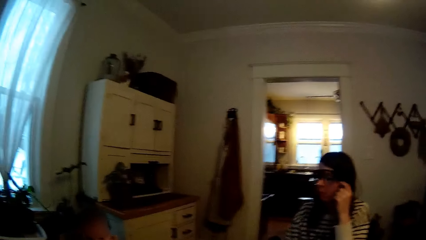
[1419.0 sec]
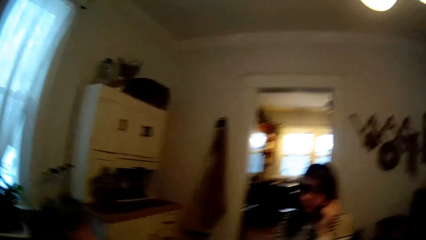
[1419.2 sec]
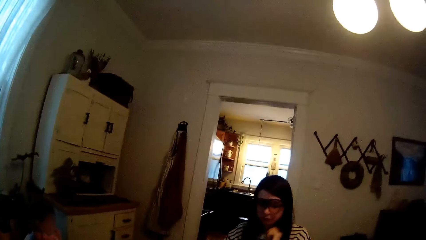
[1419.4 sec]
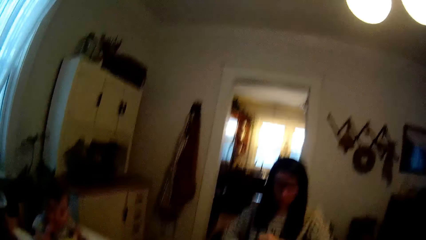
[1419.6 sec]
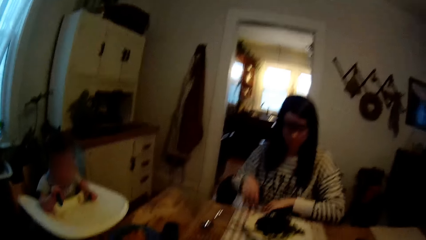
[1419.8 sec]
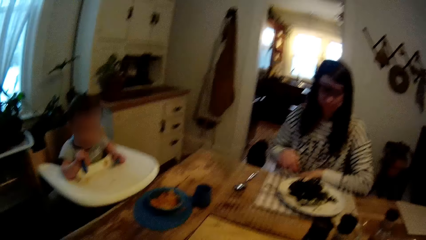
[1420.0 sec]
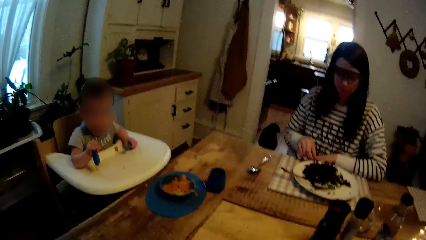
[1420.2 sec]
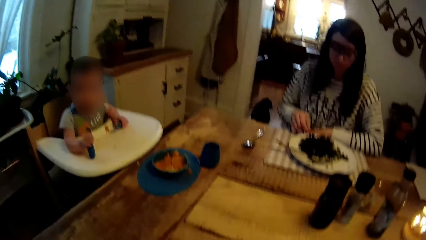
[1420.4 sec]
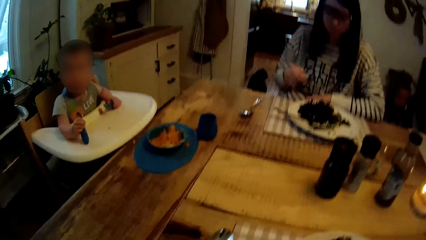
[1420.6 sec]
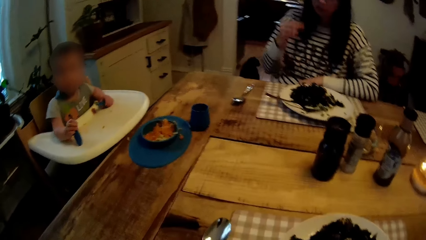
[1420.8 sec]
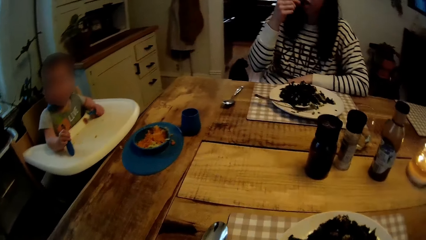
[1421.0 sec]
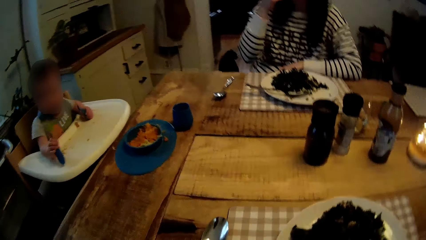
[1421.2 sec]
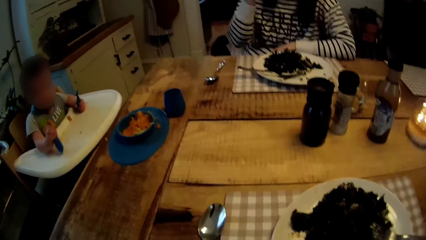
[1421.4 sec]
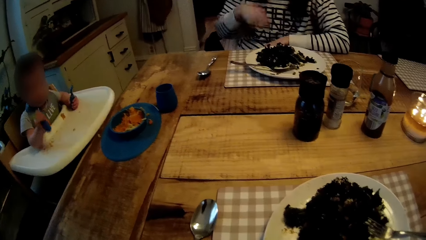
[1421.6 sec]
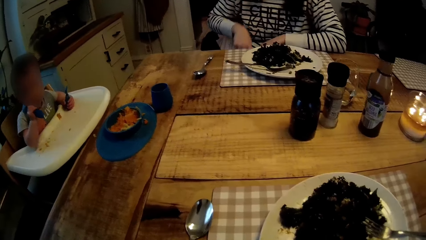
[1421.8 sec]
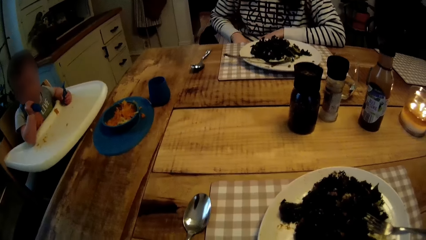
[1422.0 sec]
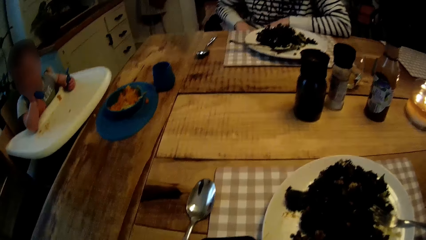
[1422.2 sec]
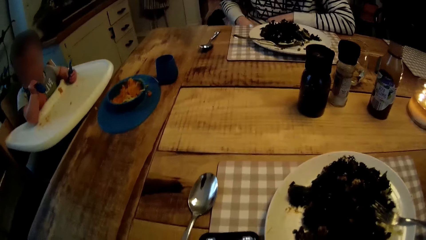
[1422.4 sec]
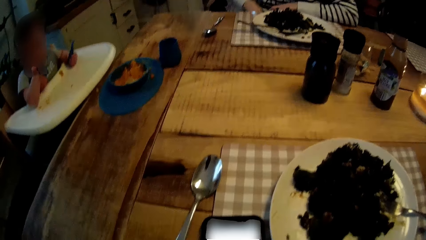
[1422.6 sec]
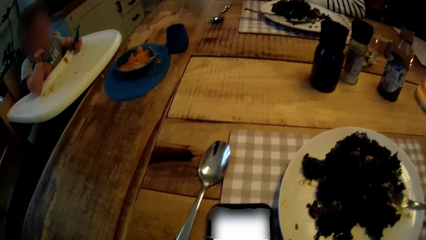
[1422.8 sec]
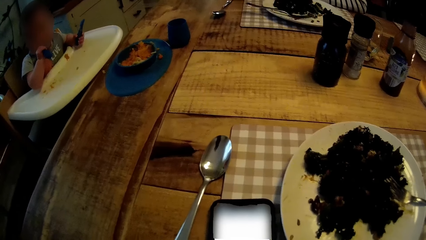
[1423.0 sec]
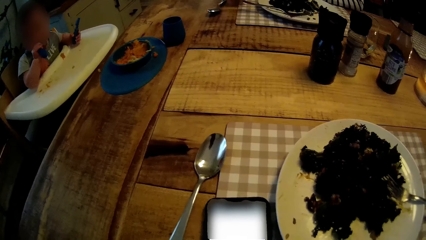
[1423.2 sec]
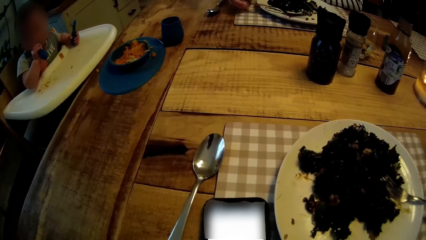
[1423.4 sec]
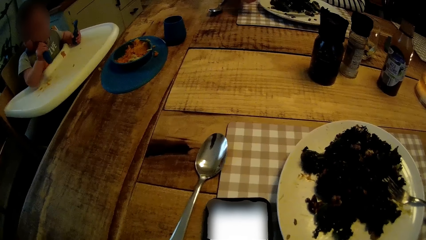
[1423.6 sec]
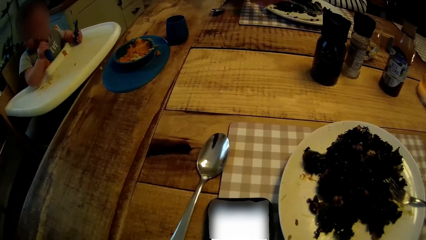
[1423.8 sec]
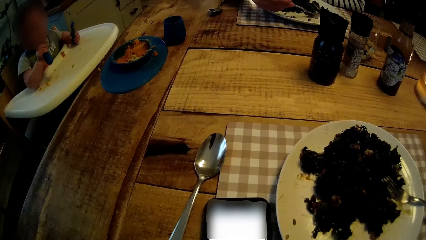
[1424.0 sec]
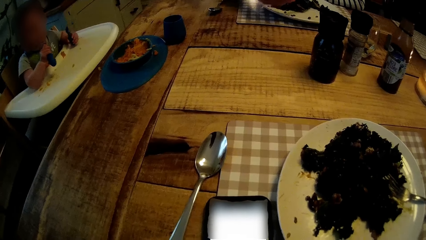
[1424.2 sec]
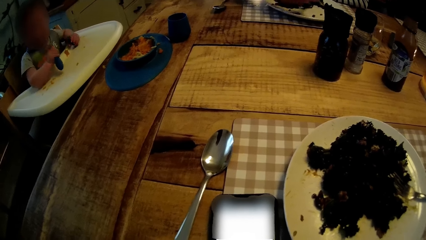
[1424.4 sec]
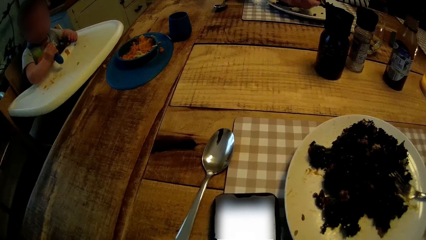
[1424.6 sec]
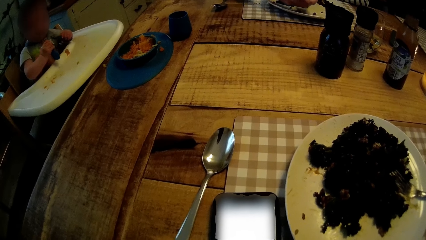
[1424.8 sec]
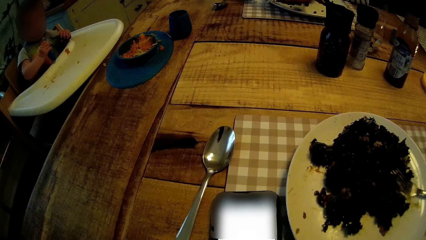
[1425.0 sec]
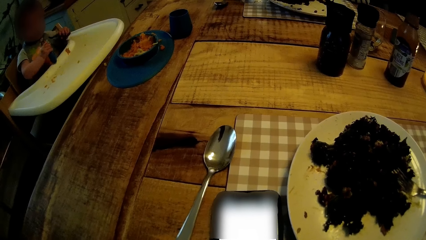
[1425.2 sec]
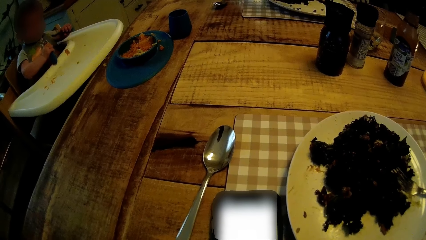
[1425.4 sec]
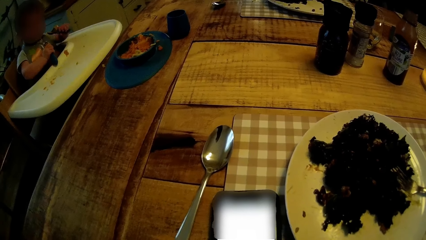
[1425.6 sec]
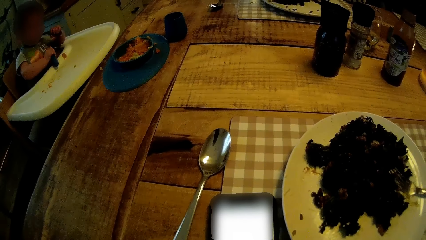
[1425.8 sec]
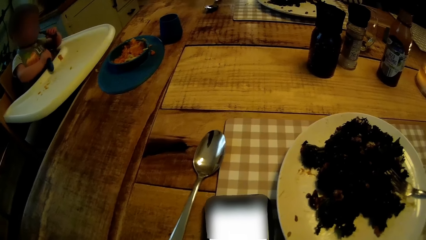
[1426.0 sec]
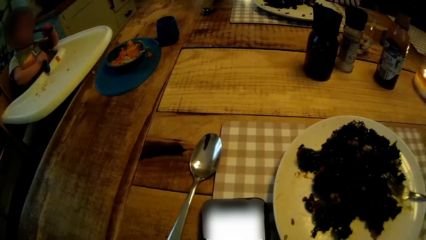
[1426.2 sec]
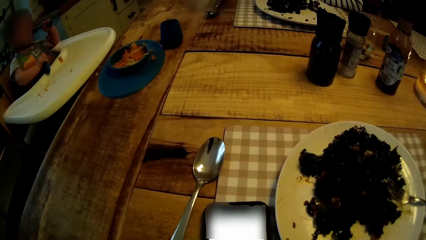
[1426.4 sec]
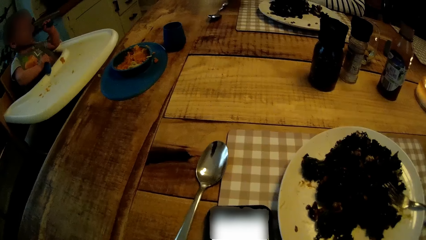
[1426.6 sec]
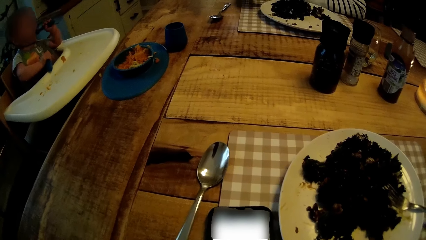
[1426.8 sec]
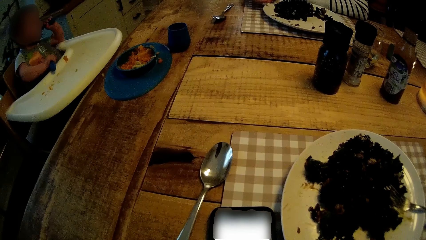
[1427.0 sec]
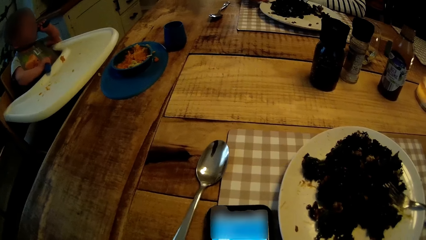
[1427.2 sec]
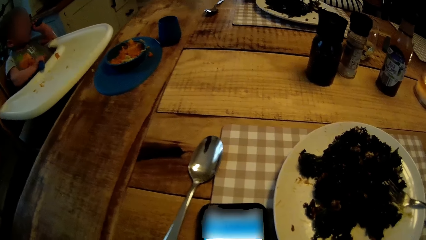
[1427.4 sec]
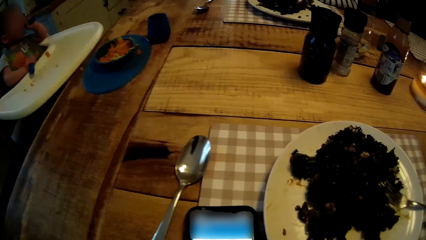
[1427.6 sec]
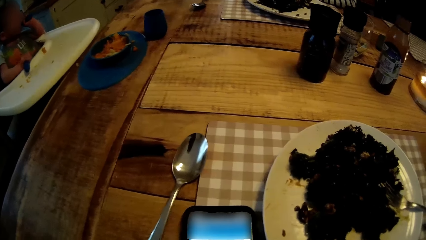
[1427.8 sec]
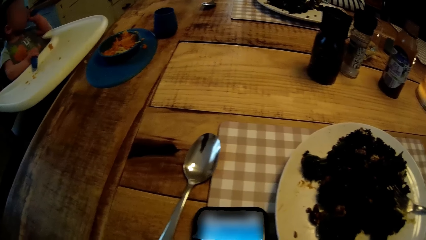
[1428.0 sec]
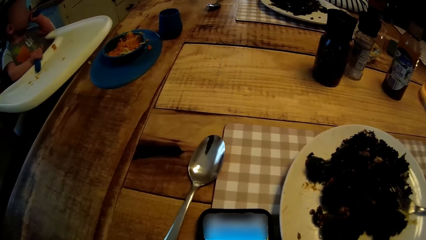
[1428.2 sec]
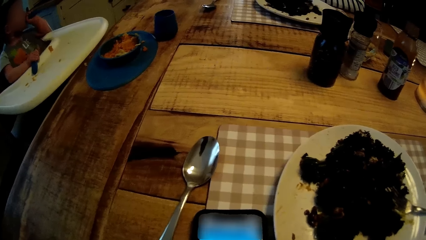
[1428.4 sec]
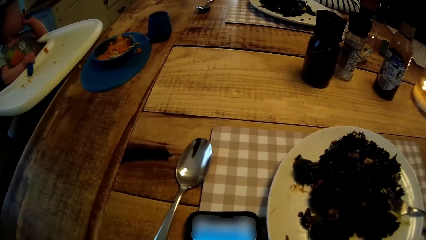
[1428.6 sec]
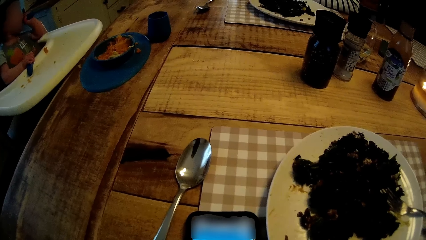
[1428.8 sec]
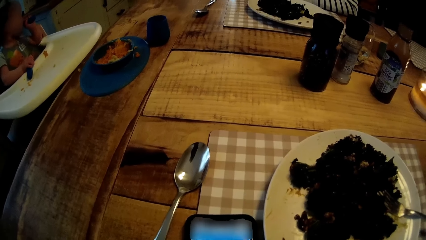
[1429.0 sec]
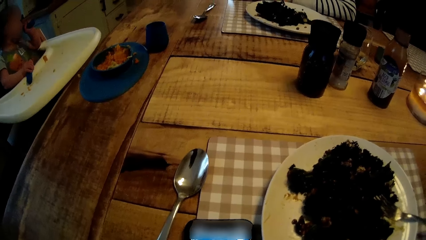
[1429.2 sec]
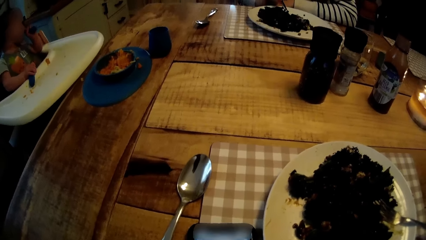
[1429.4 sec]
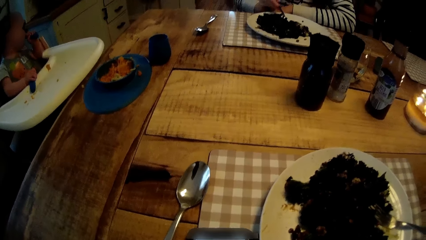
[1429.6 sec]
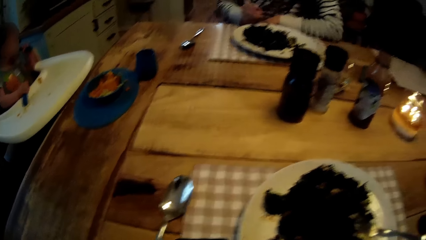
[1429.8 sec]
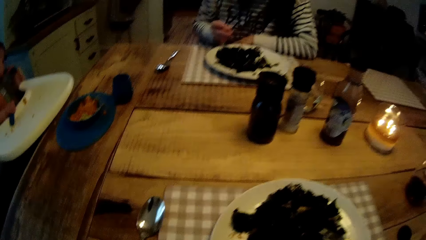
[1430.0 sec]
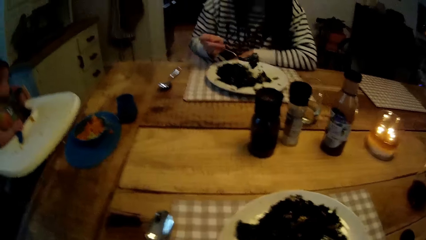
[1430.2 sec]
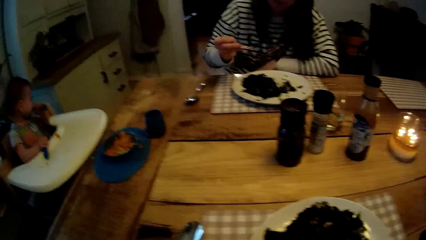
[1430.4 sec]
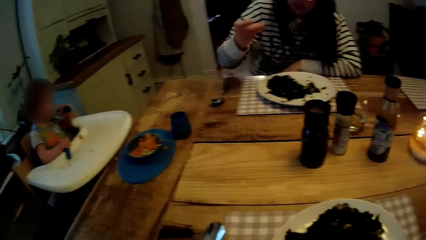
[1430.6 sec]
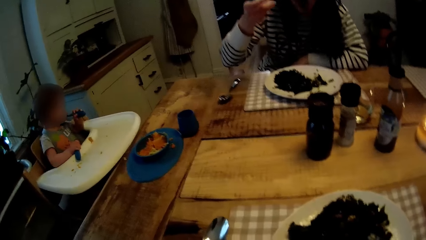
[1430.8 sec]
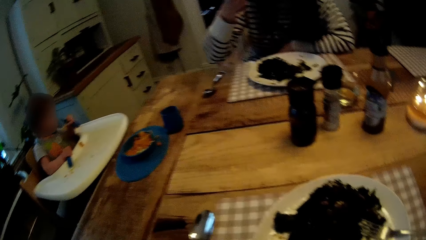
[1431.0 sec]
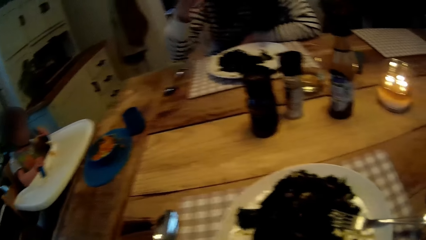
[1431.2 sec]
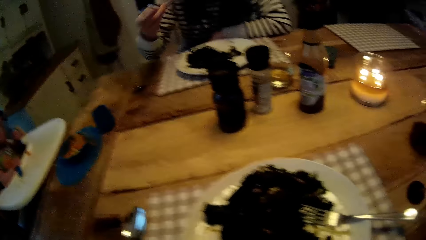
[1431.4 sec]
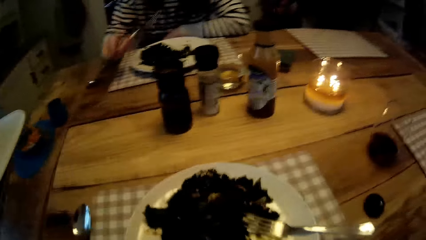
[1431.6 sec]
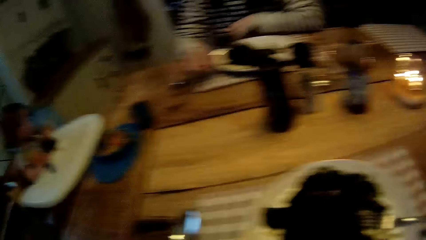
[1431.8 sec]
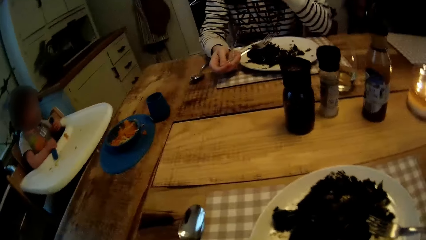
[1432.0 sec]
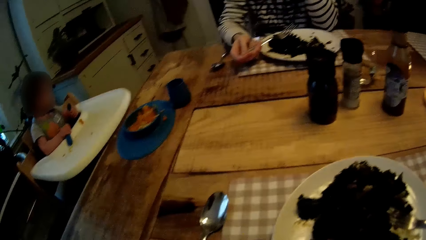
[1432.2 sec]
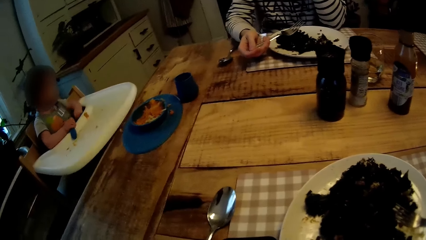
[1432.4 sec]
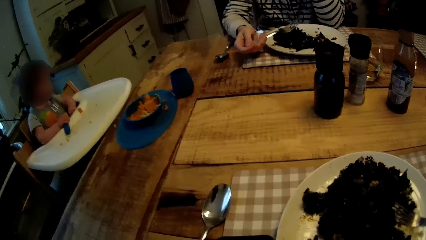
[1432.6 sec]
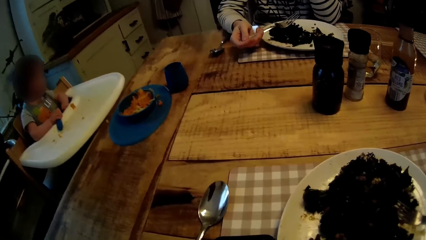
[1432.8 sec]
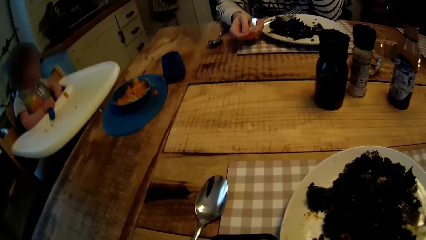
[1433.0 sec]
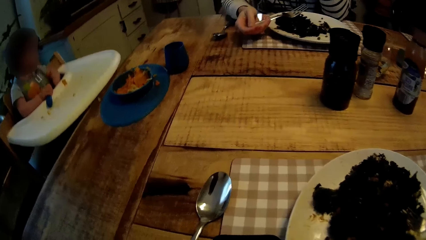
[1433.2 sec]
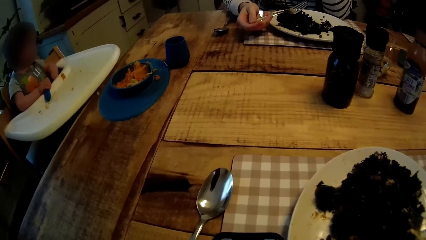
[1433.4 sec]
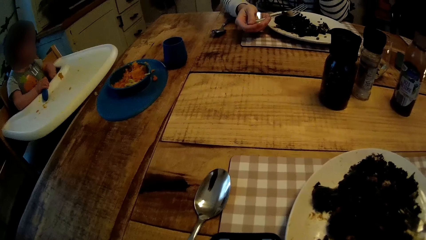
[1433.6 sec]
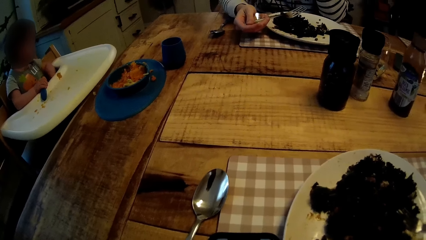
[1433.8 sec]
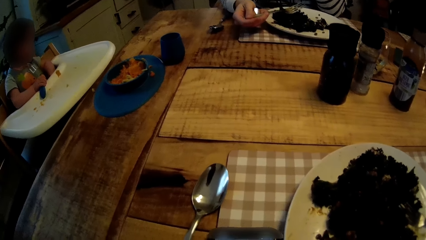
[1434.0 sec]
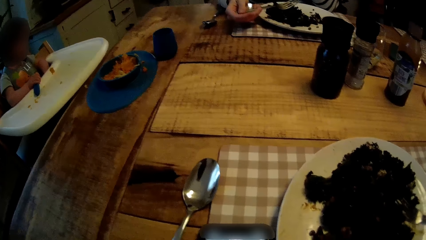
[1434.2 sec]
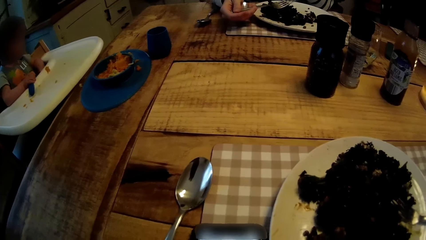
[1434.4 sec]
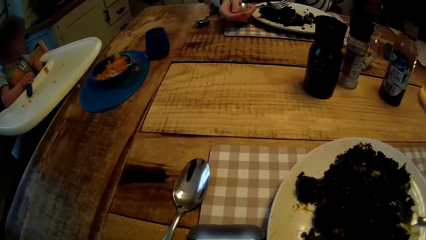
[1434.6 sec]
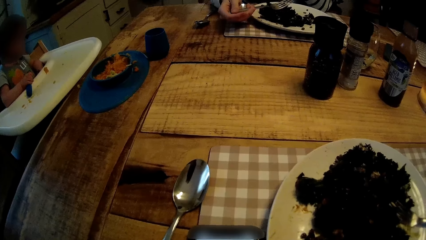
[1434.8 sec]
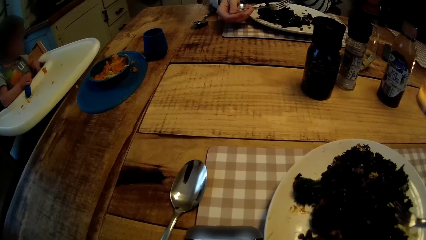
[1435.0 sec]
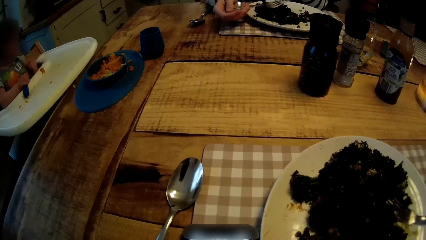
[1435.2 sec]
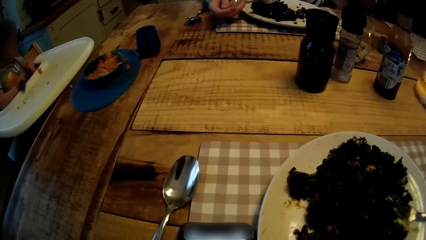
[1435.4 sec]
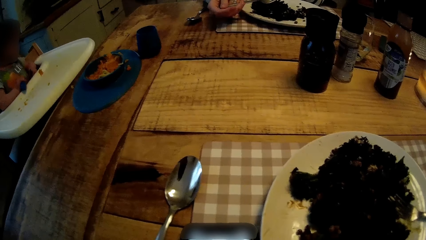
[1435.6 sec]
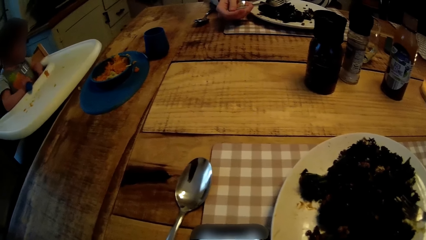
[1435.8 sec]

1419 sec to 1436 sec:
The woman picks up food with her right hand from the plate. The camera wearer stares at the dining table. The woman puts the food in her mouth with her right hand. The camera wearer operates their phone. The woman picks up the fork from the plate with her right hand. The camera wearer stares at the dining table. The woman picks up food with the fork in her right hand and puts the food in her mouth with the fork in her right hand. The camera wearer talks to the woman. They operate their phone.
